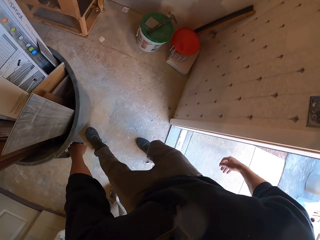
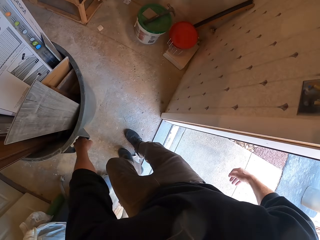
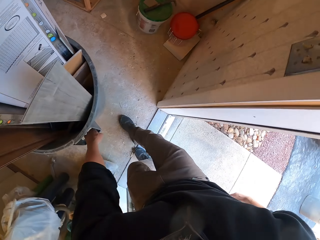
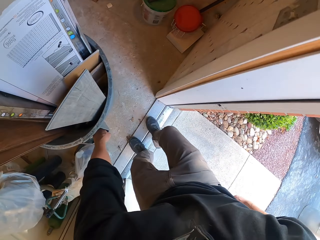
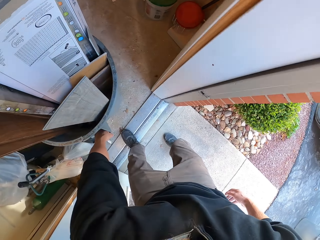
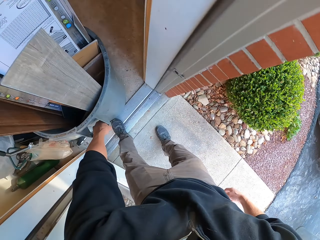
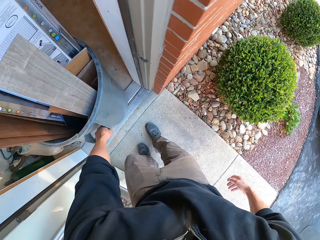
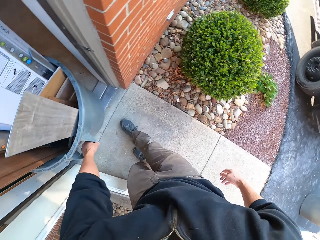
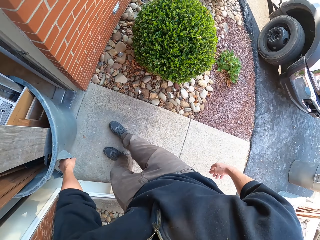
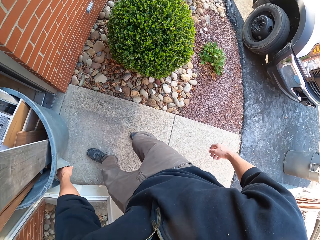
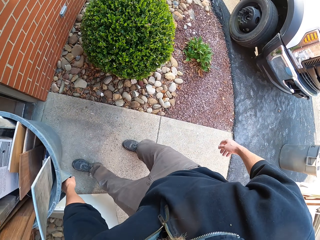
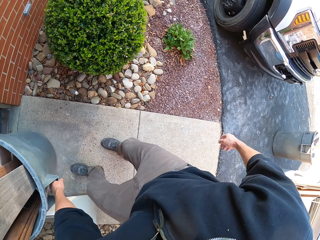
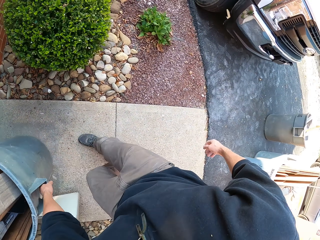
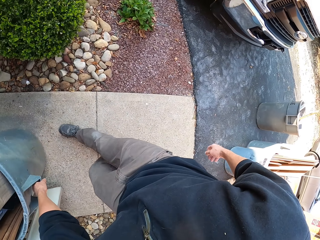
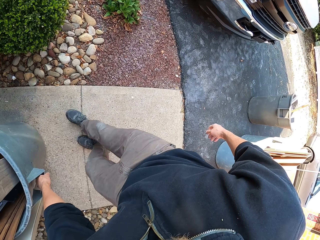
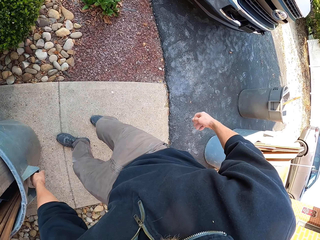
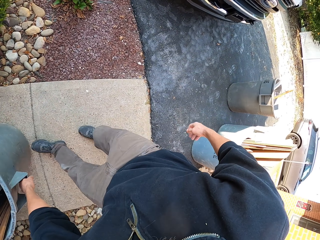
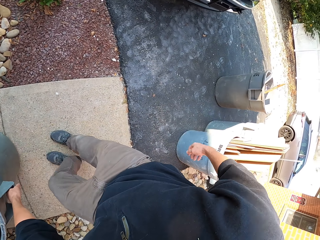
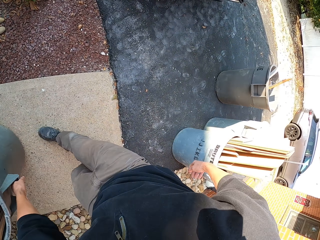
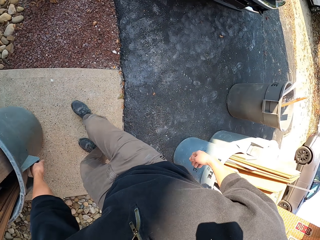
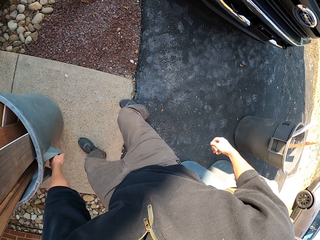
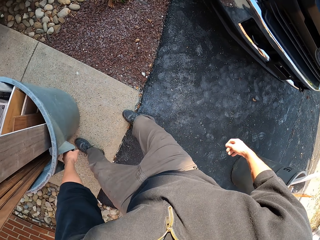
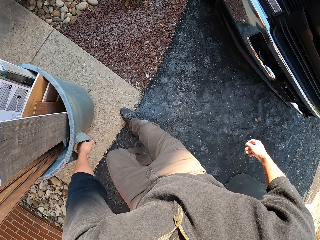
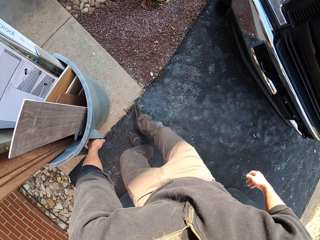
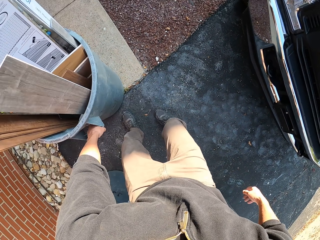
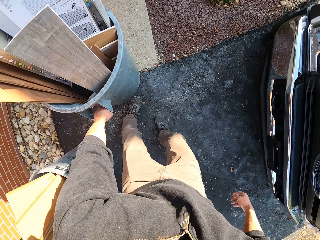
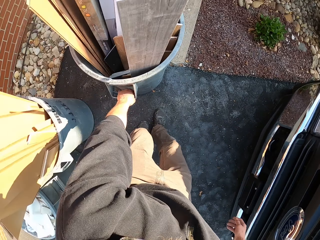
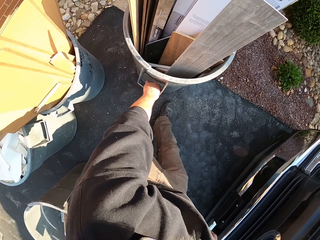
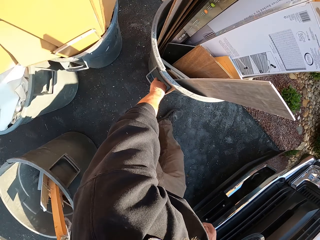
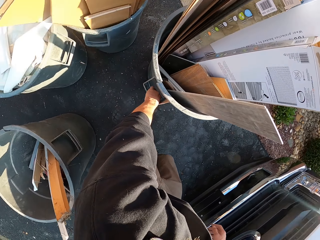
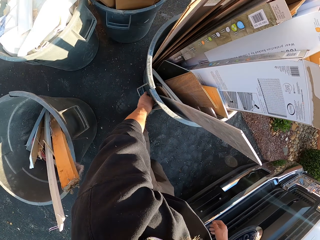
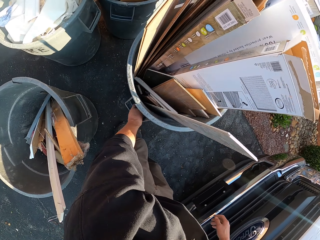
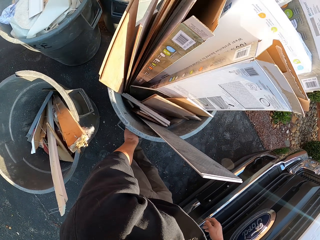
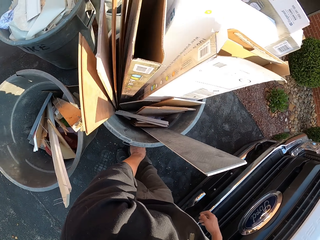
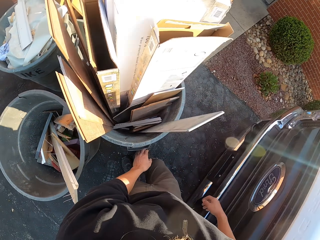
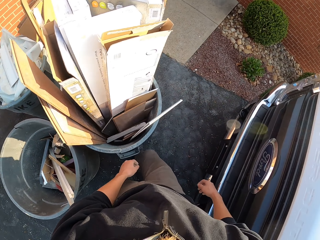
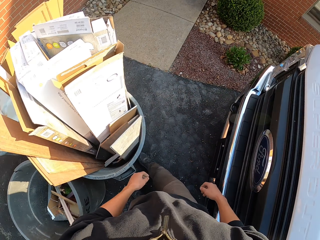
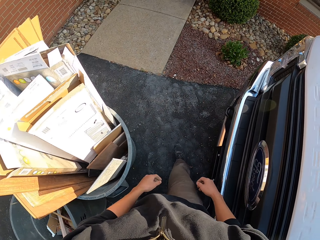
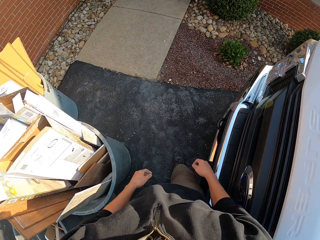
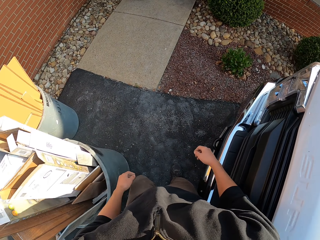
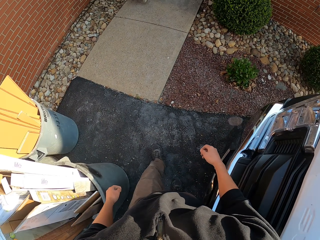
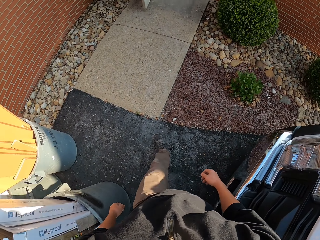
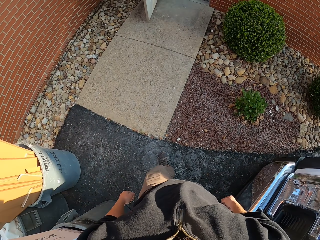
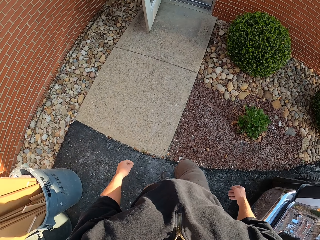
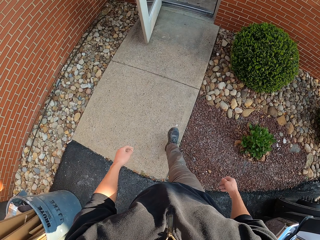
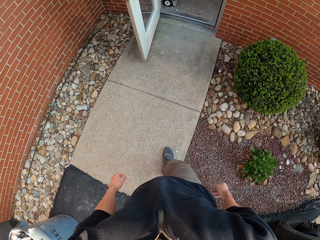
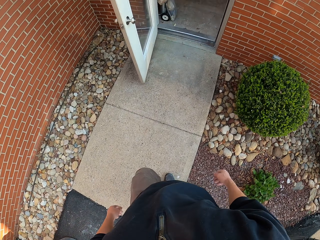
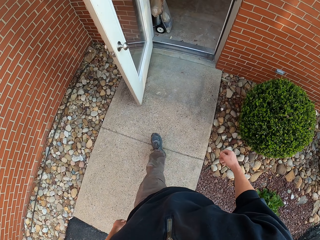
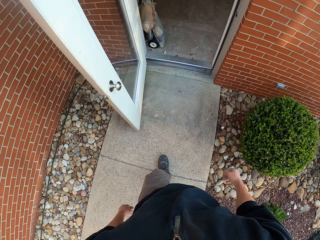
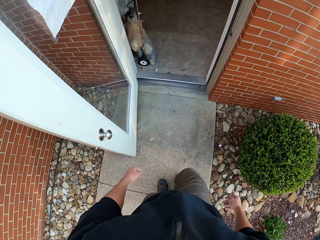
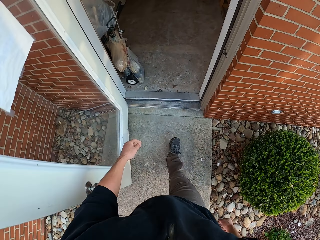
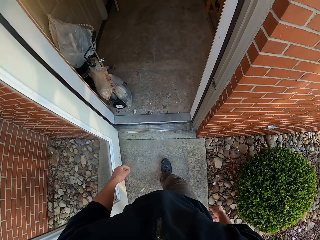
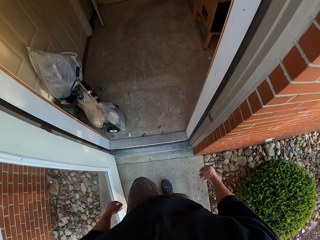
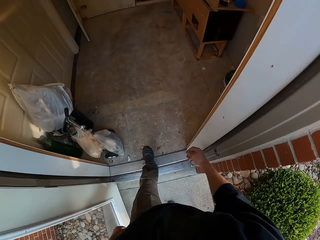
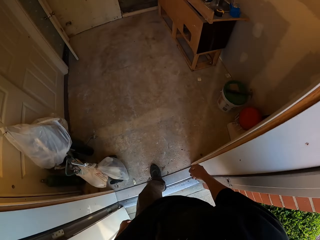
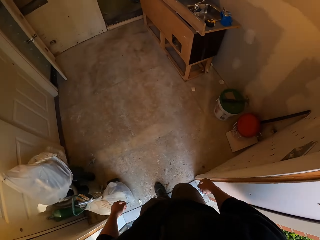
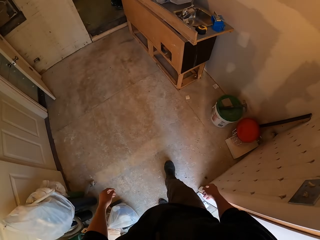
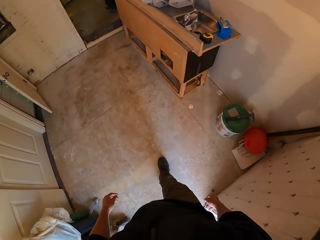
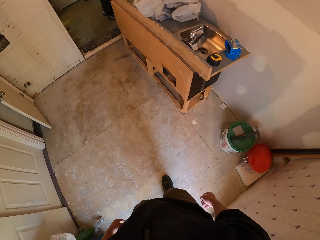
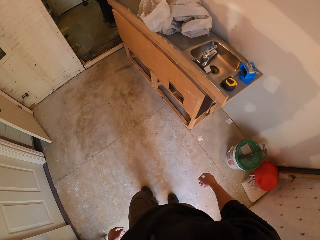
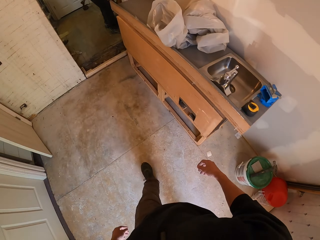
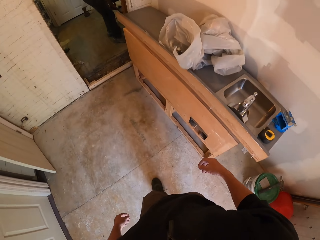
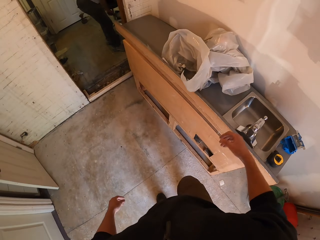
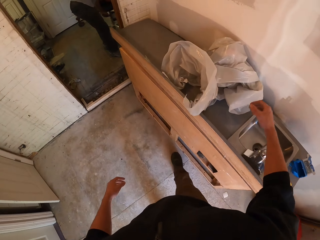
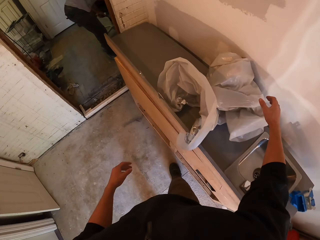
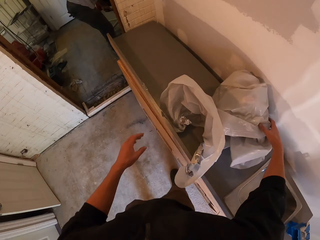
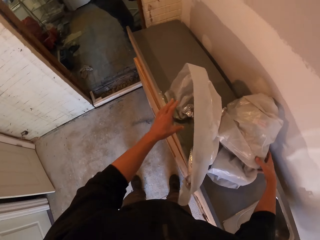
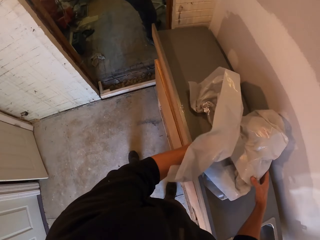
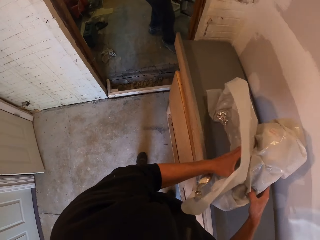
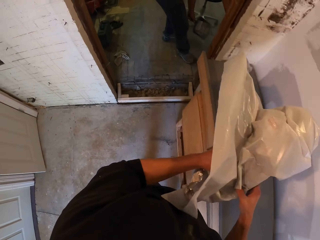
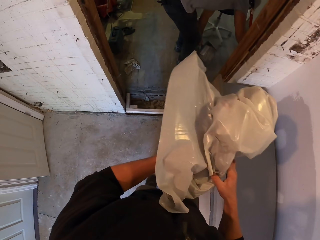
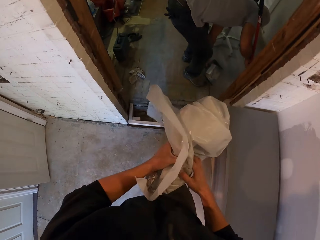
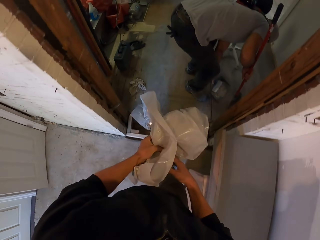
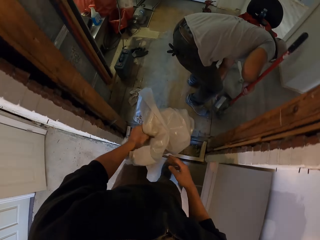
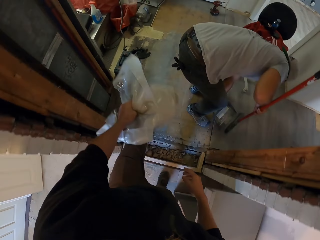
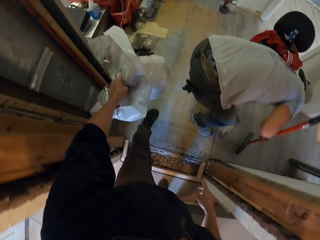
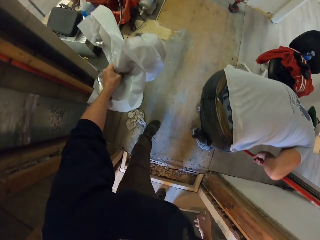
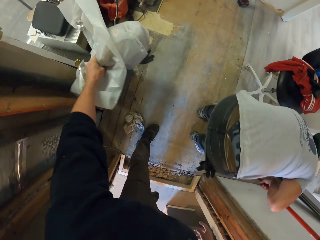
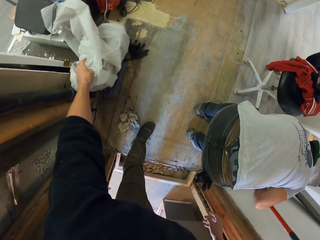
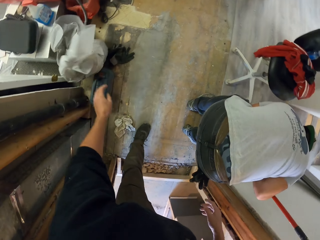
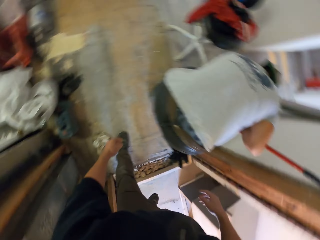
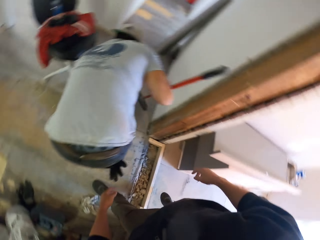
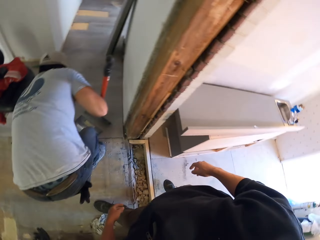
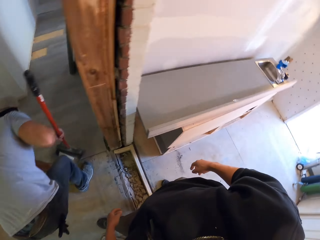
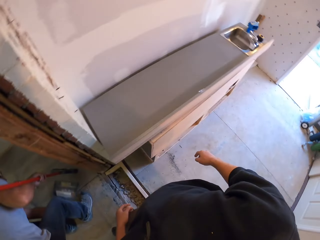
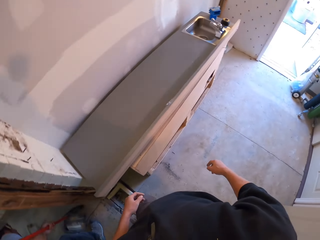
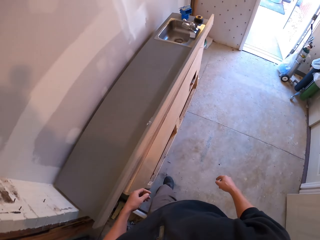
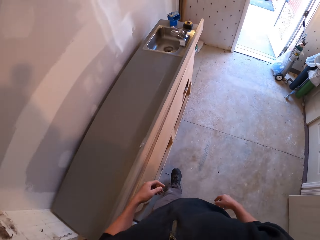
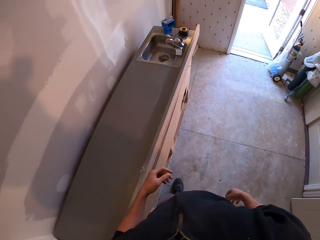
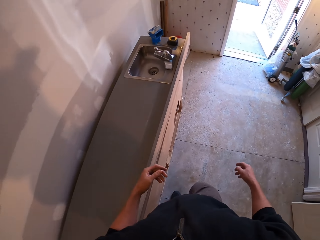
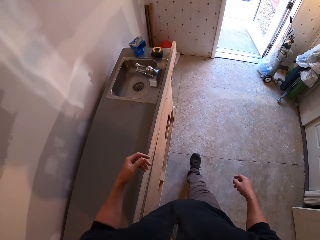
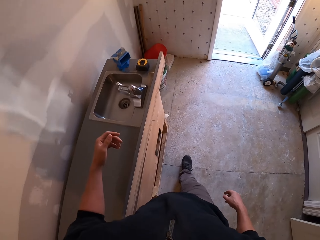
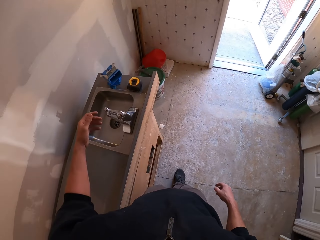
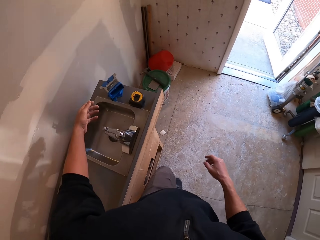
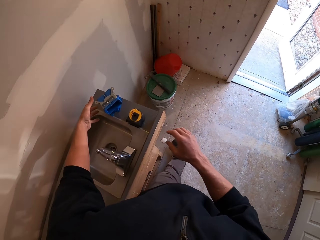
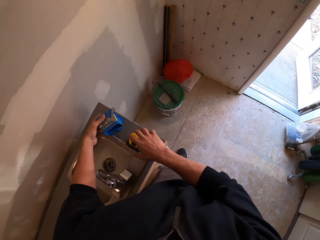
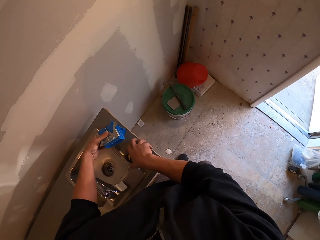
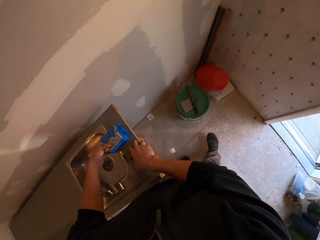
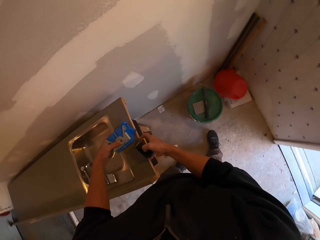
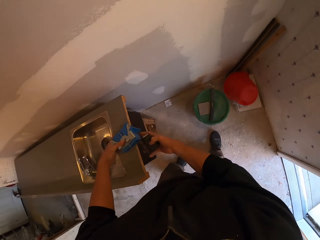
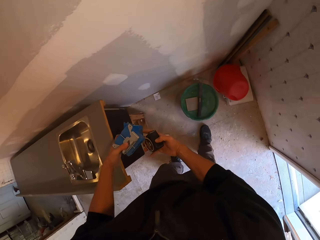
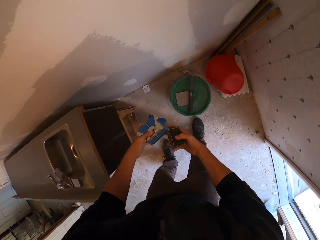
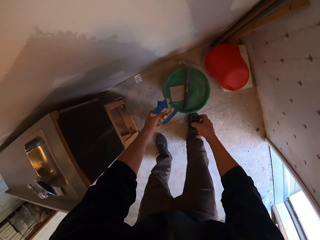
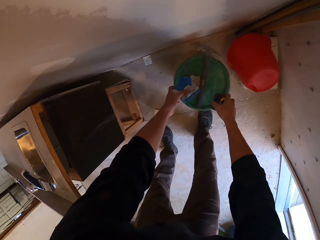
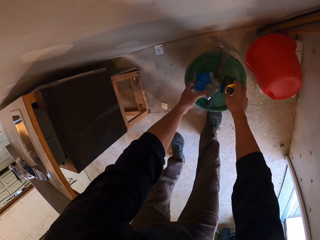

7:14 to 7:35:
The camera wearer walks around. They pick the nylon paper and carry the nylon paper. A man sweeps. The camera wearer walks. They drop the nylon paper. They move around. They pick something and a tape measure. They place it and the tape measure on the bucket. They pick a box.
